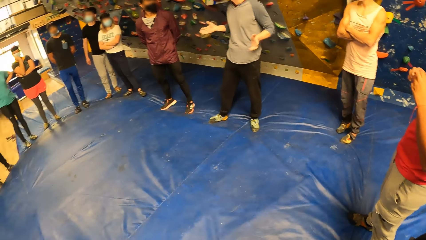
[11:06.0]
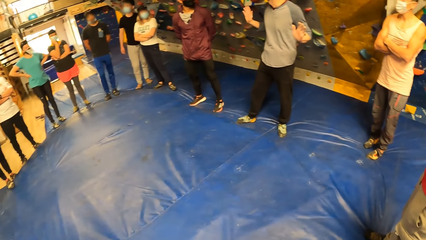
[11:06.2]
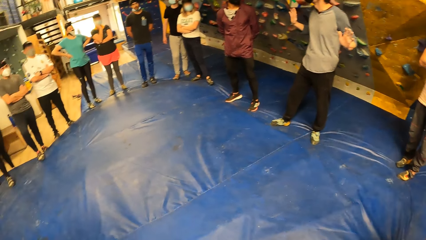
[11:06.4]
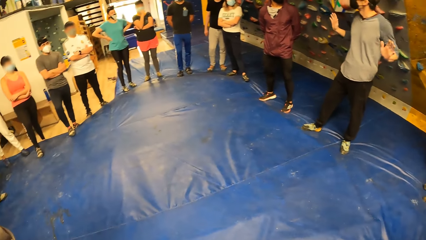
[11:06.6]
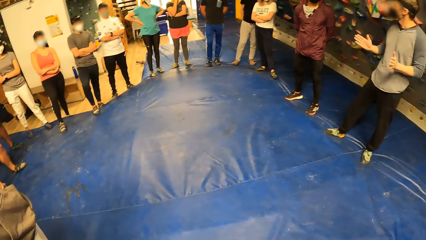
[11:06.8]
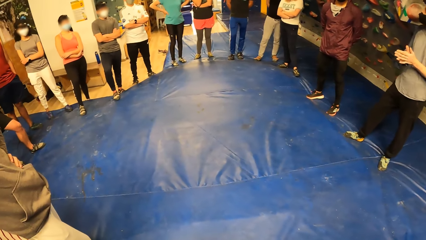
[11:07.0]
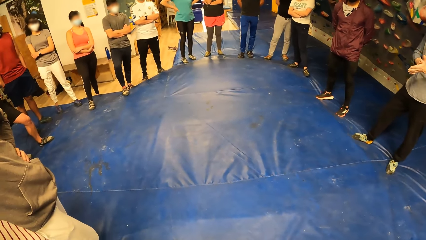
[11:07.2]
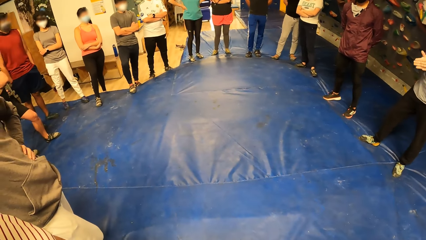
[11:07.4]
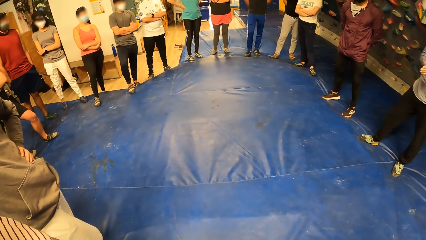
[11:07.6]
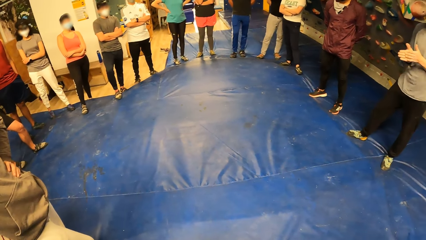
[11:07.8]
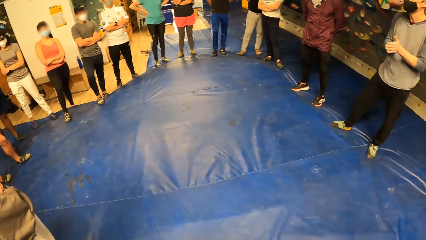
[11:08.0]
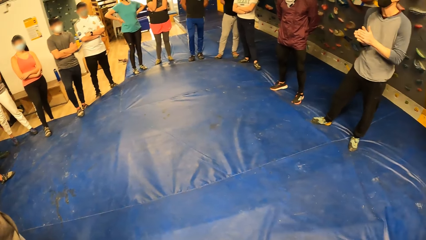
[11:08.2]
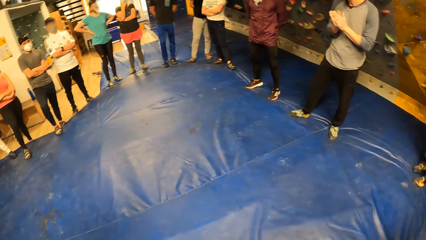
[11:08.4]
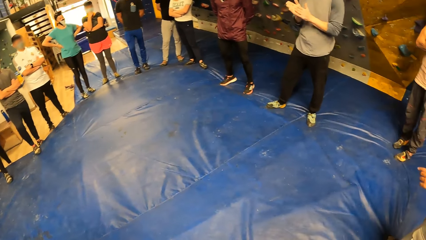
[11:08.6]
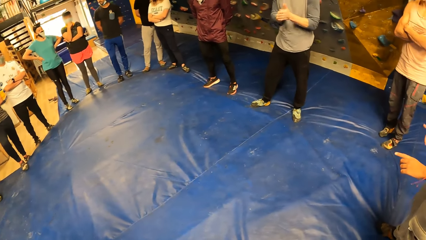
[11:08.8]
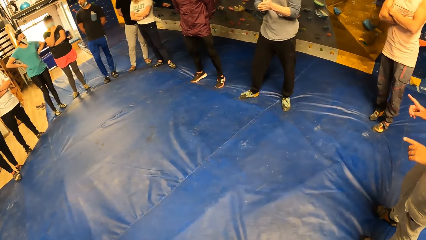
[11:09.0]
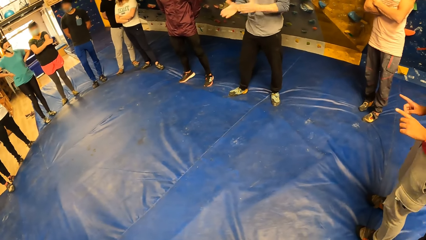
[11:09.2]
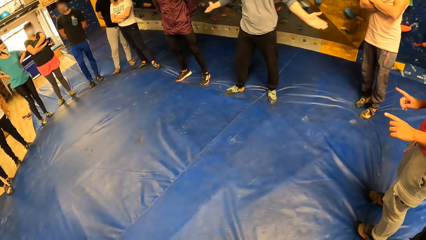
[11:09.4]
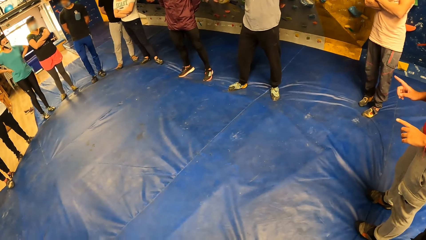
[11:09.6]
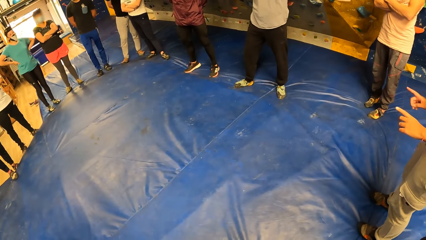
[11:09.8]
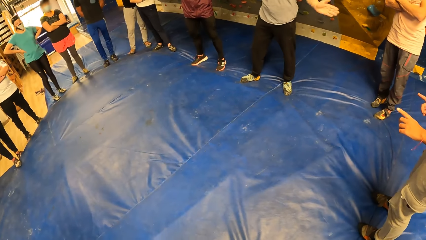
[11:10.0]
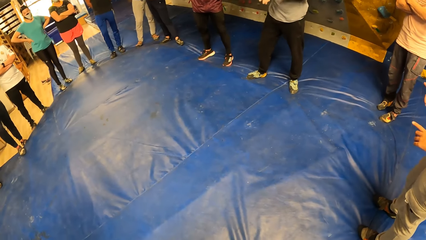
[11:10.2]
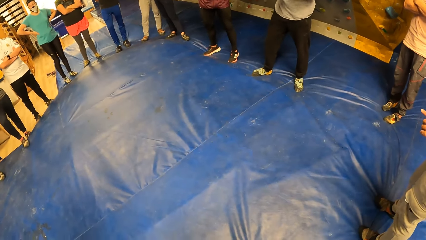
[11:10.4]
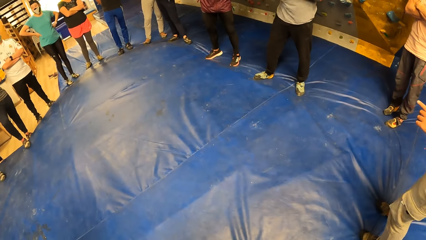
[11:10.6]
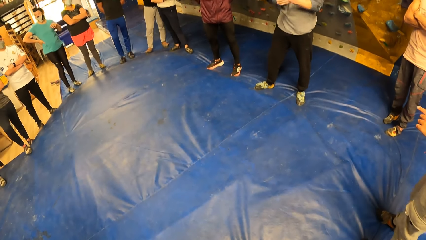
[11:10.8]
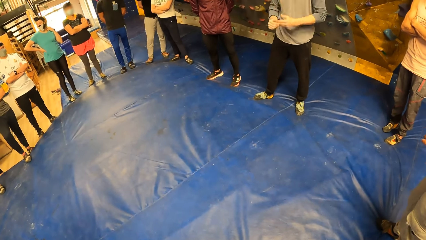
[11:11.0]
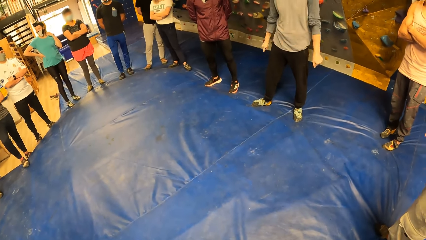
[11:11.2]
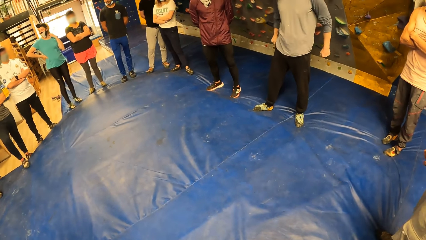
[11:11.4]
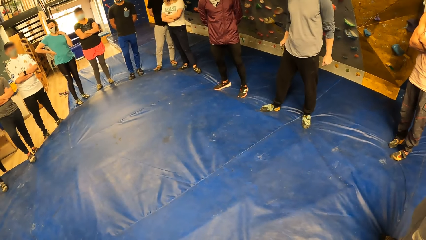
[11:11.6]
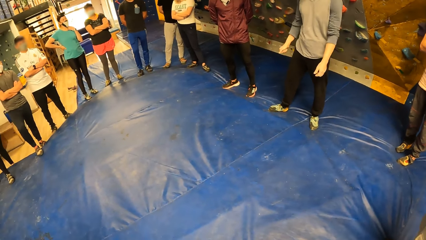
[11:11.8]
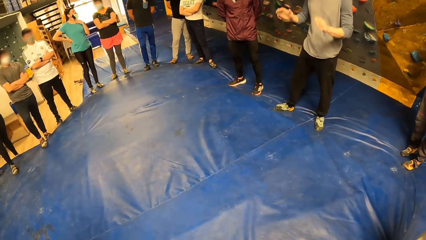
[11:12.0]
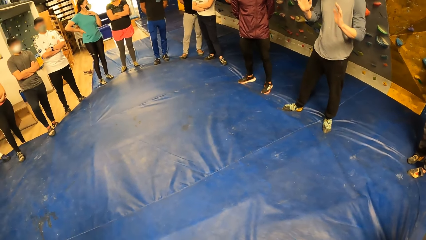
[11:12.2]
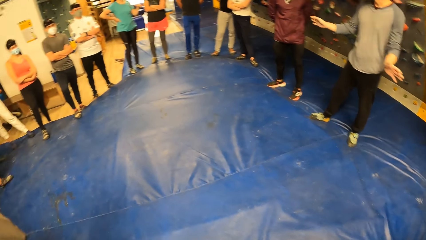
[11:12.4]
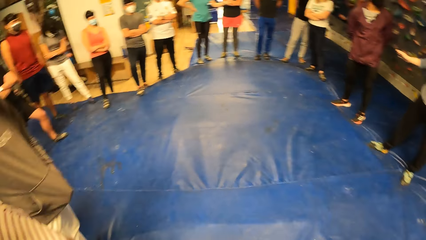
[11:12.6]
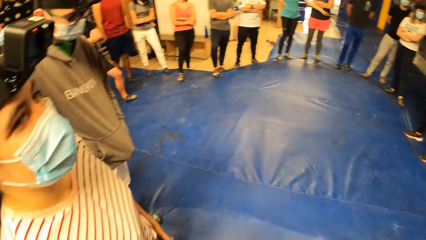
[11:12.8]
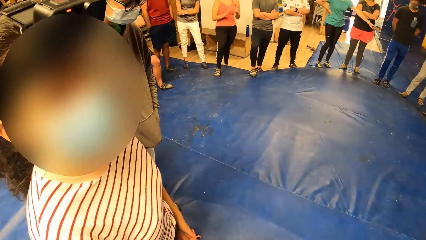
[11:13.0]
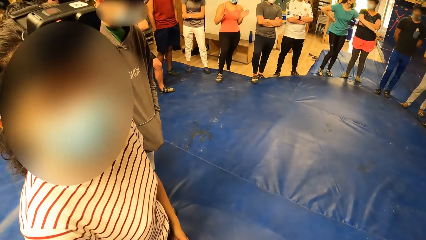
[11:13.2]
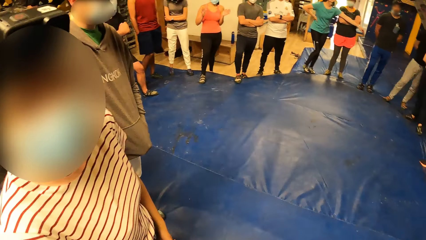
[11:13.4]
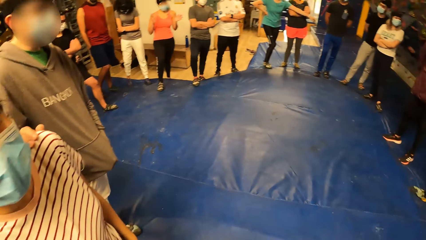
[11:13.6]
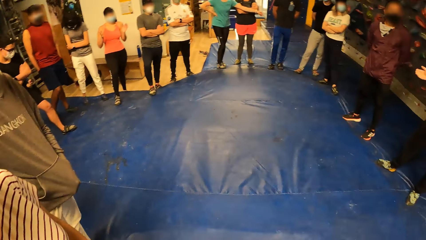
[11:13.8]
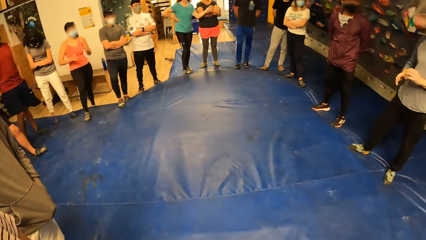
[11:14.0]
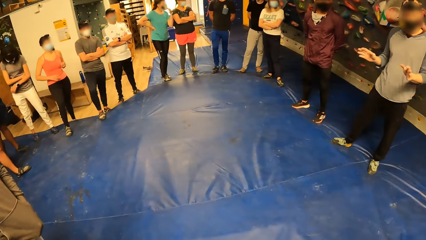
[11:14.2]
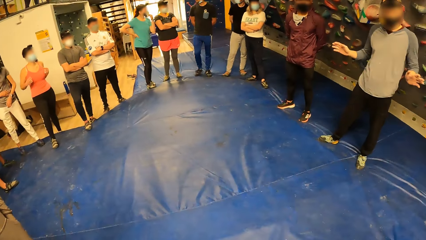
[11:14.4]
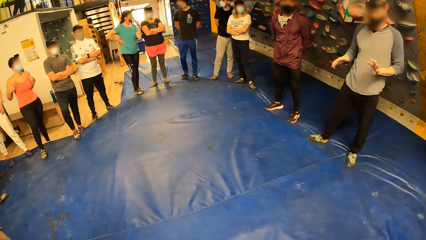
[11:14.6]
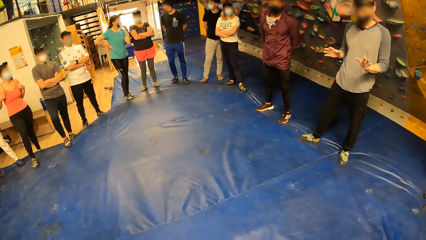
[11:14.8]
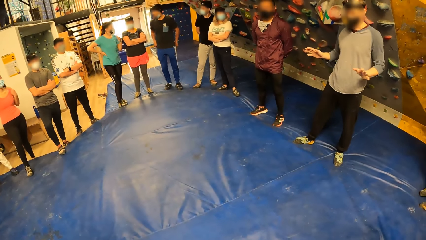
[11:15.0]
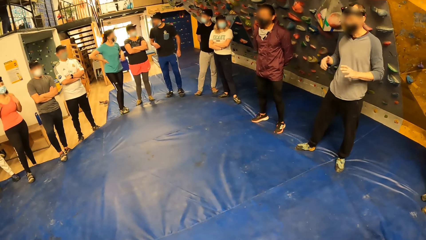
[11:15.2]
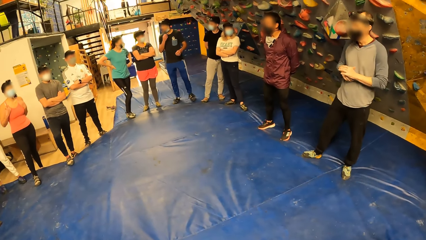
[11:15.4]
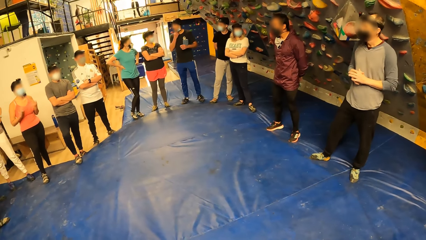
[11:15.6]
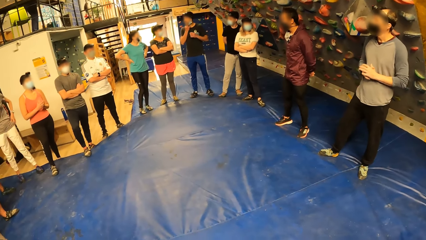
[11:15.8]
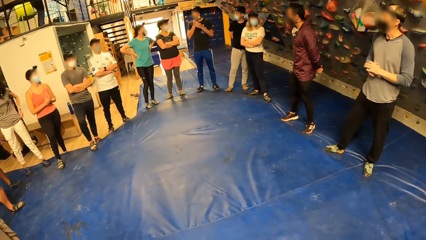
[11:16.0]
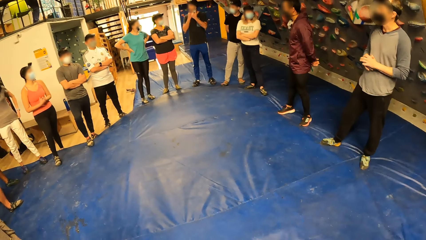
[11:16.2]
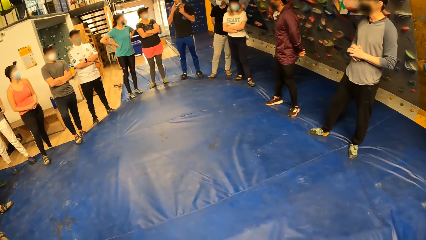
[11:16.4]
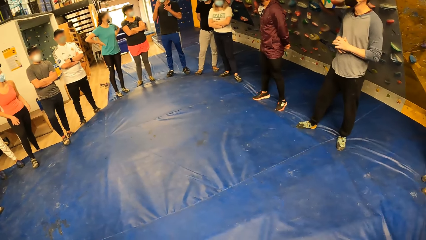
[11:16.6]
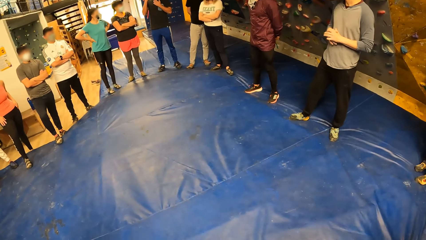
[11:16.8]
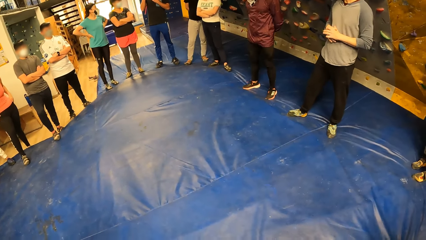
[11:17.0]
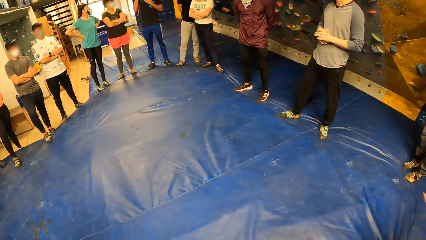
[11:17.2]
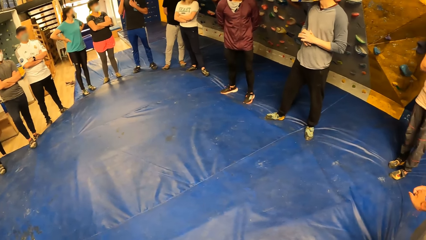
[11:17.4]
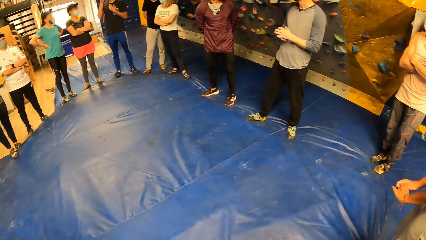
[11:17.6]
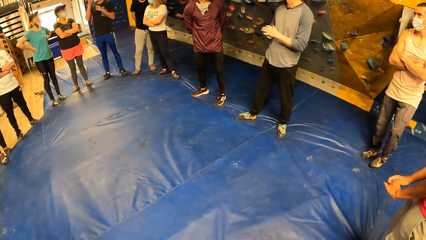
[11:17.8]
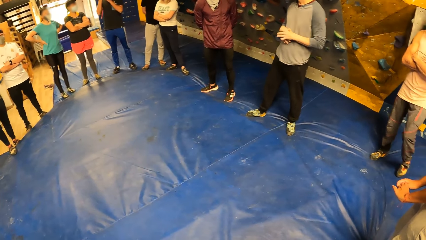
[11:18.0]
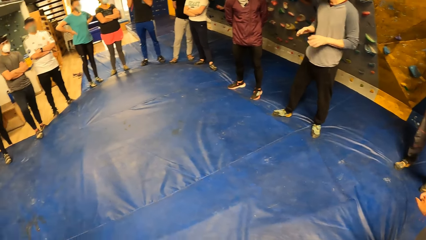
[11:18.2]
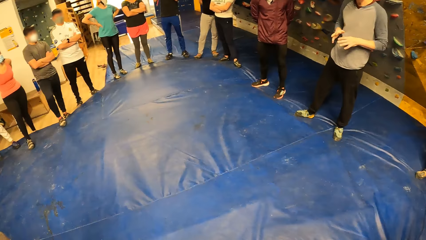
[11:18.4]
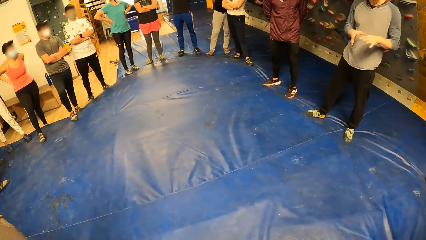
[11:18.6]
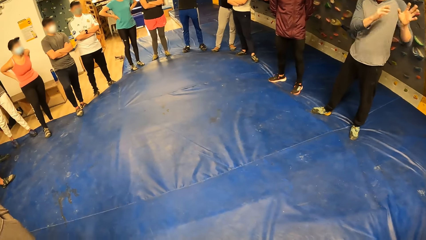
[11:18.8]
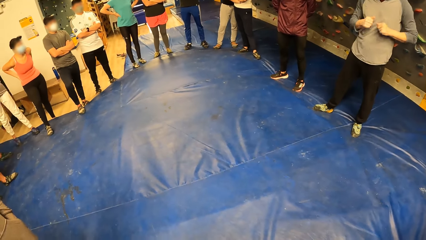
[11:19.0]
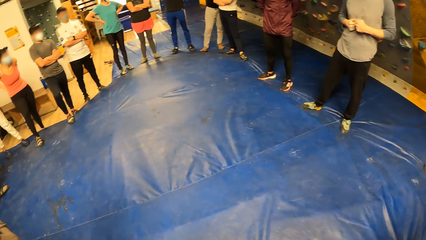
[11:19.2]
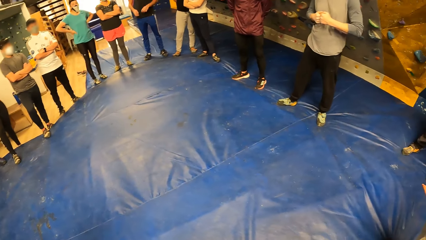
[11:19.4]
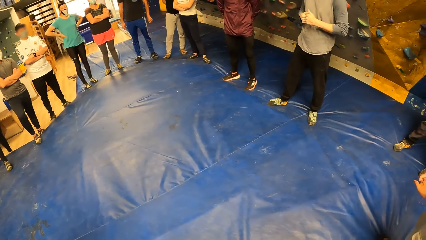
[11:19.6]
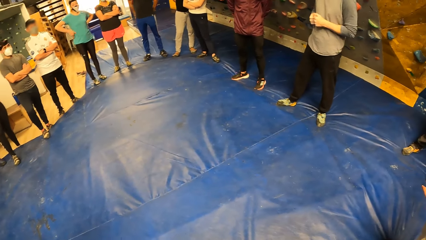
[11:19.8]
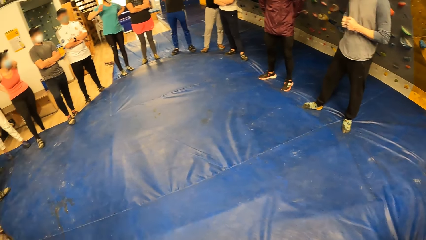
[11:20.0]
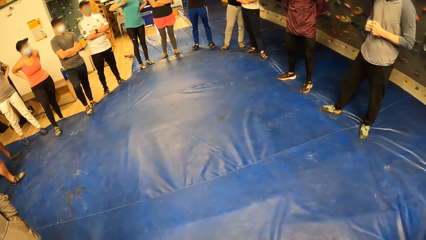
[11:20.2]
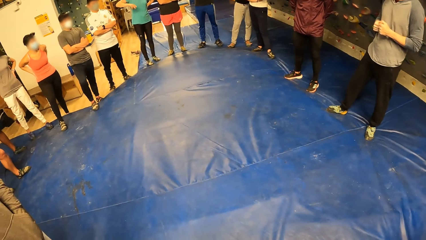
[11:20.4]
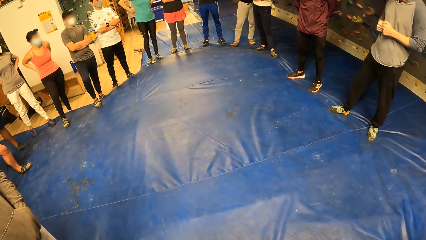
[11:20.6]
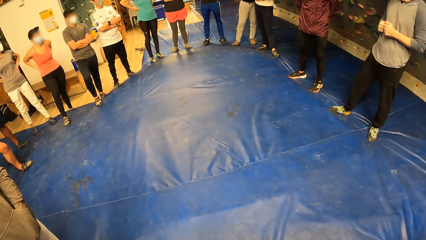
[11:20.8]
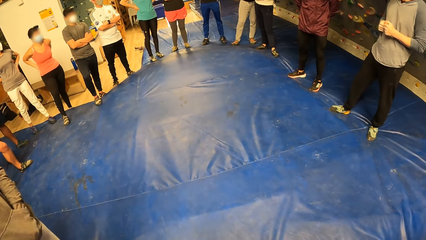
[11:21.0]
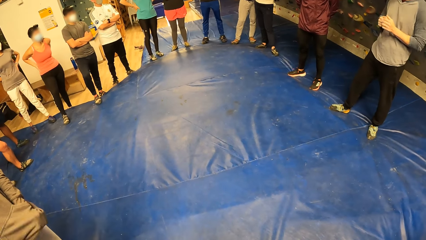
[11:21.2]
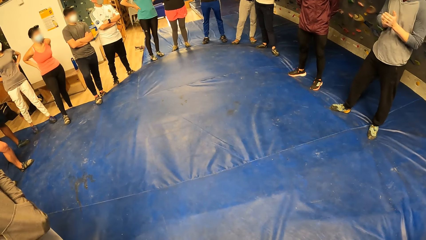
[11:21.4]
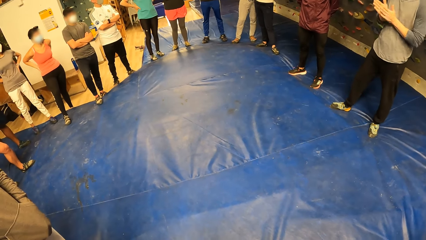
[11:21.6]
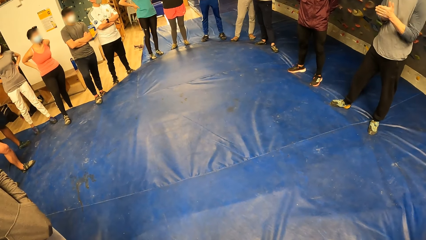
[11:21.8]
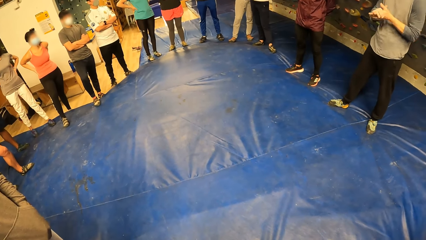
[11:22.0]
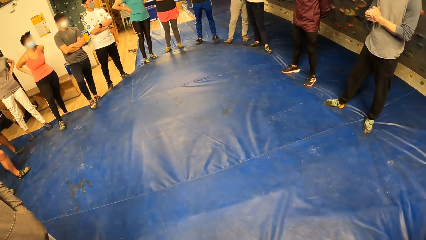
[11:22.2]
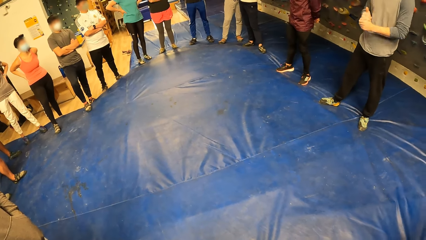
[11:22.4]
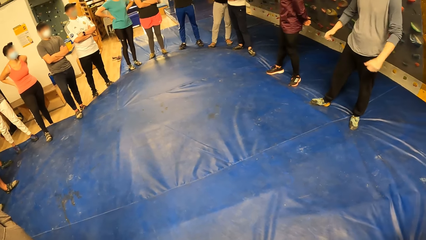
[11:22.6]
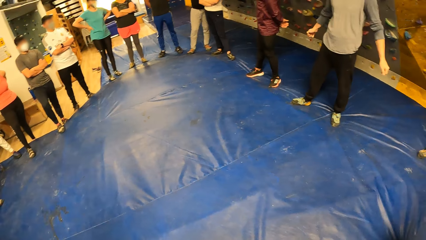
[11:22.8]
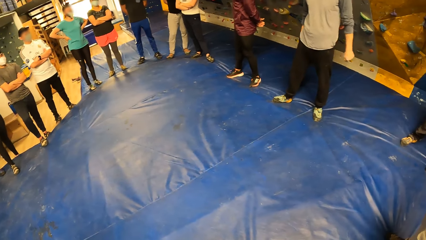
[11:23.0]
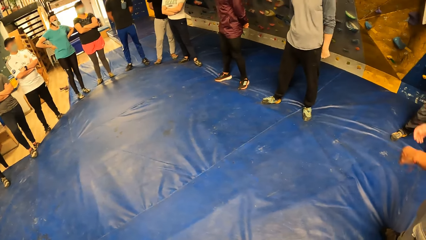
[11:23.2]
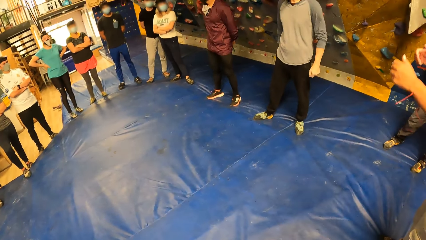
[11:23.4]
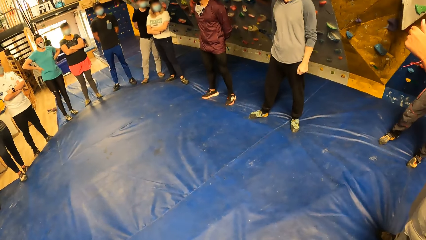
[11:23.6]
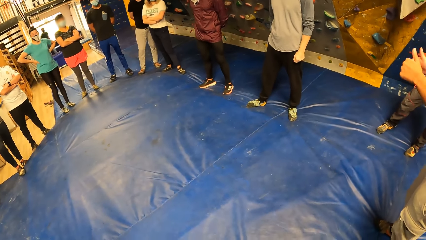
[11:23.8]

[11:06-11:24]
The camera wearer stares at a lady. They stare at the floor. They stare at a man. Another man interacts with another lady. The camera wearer stares at a third man.
